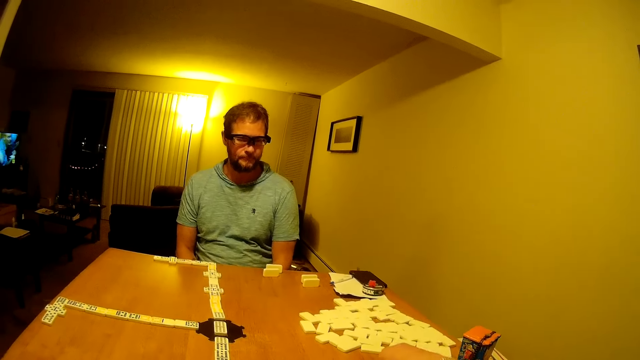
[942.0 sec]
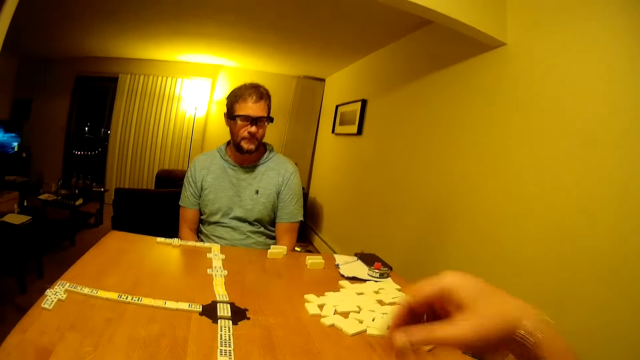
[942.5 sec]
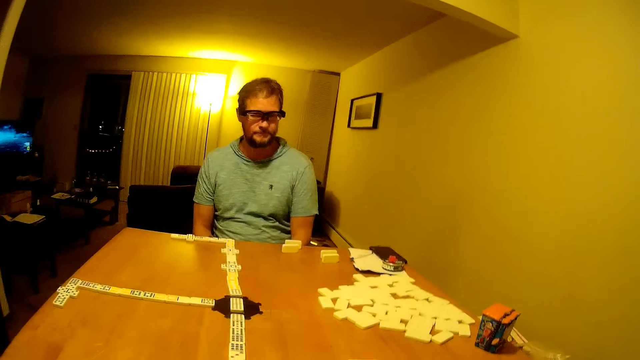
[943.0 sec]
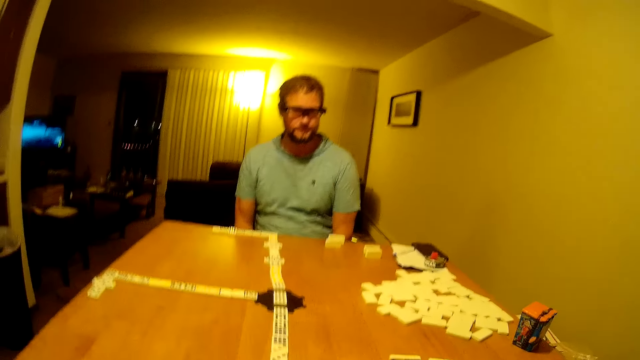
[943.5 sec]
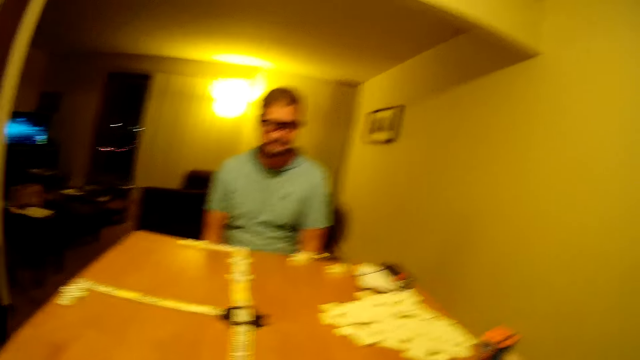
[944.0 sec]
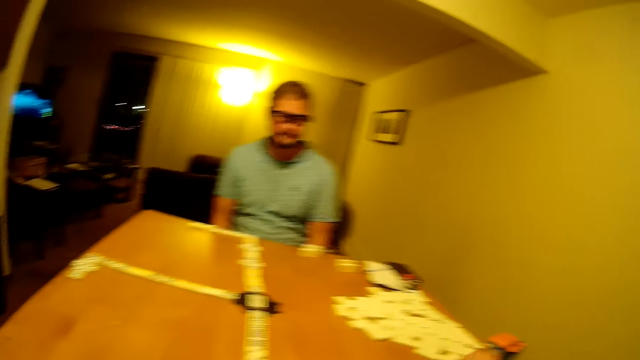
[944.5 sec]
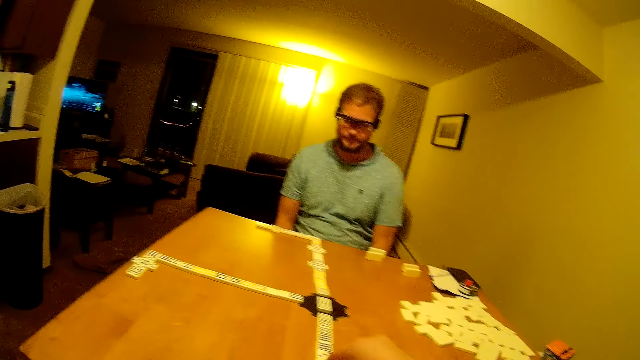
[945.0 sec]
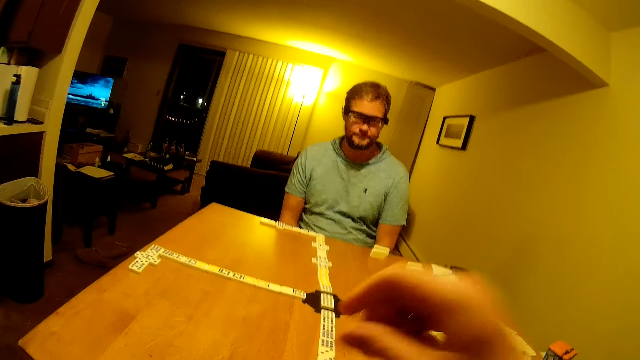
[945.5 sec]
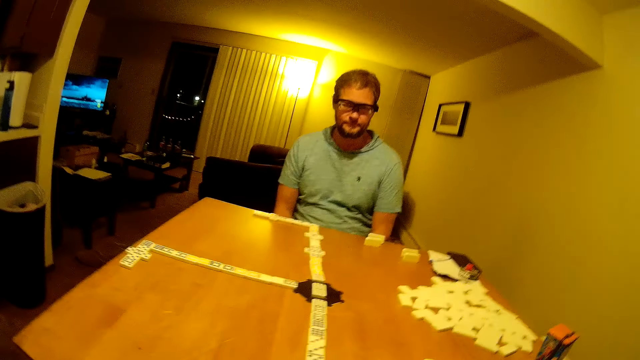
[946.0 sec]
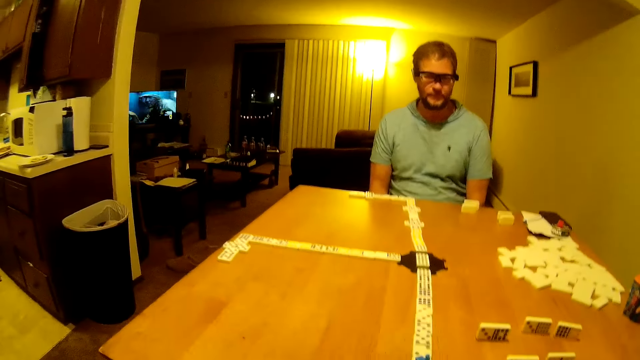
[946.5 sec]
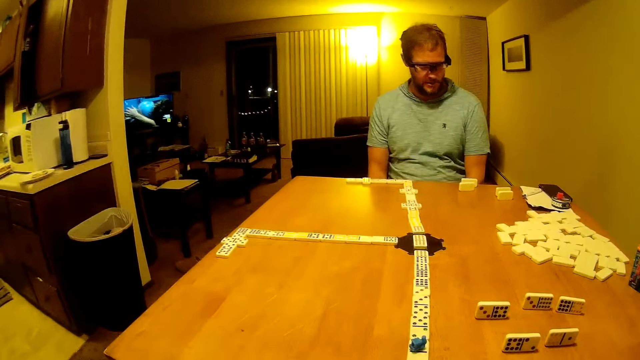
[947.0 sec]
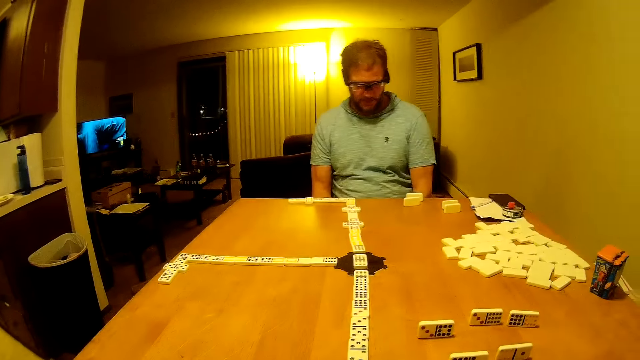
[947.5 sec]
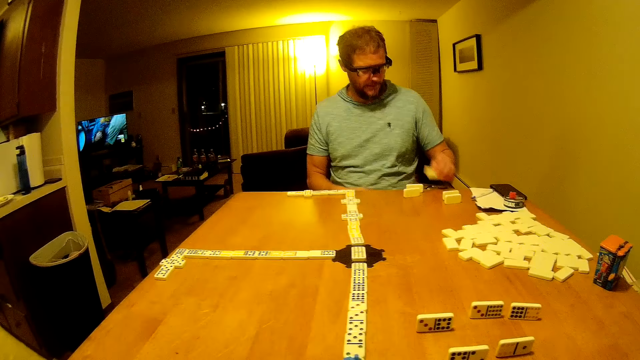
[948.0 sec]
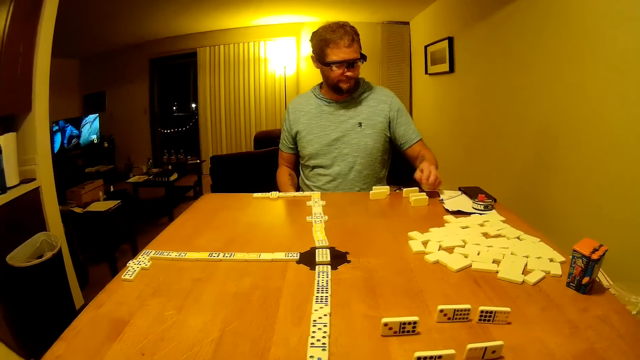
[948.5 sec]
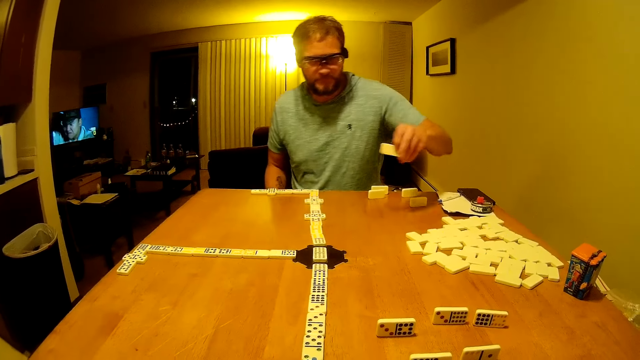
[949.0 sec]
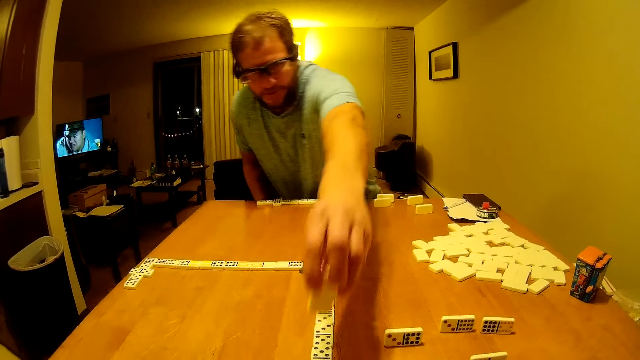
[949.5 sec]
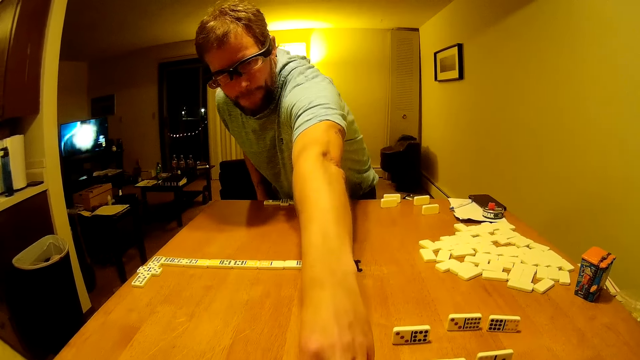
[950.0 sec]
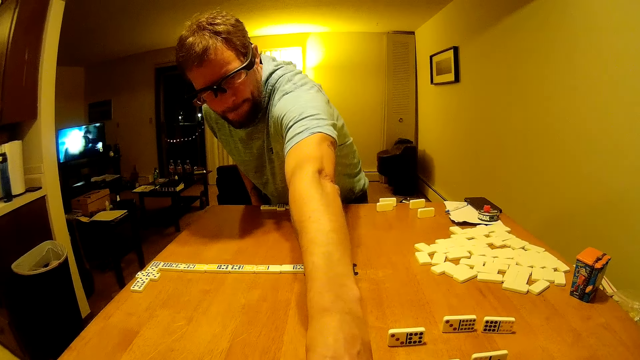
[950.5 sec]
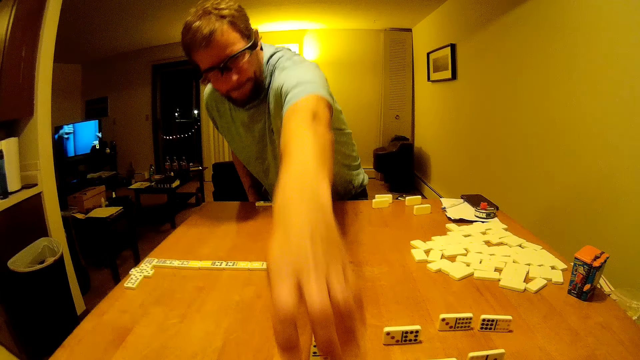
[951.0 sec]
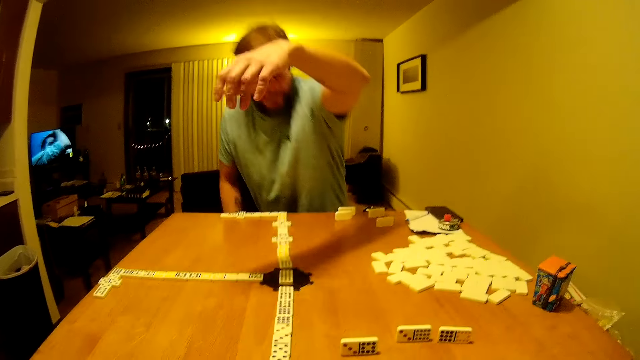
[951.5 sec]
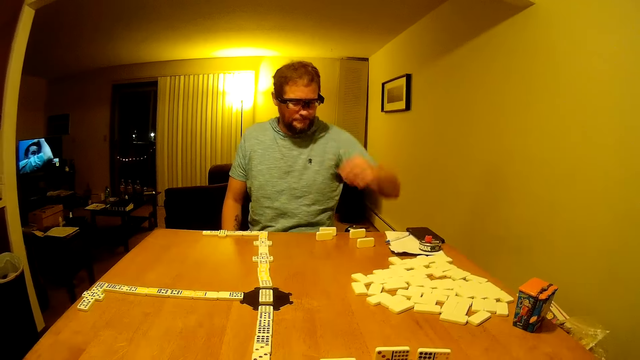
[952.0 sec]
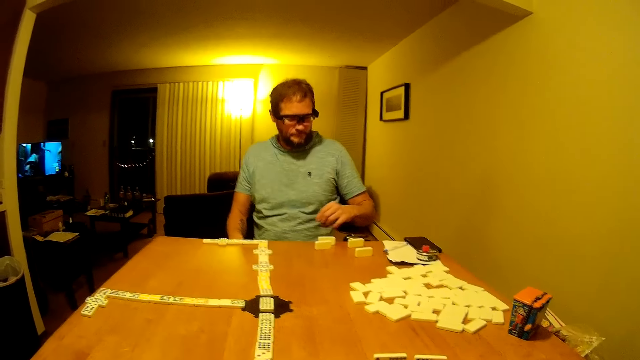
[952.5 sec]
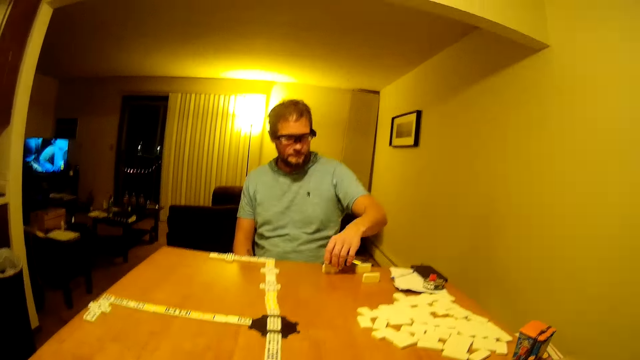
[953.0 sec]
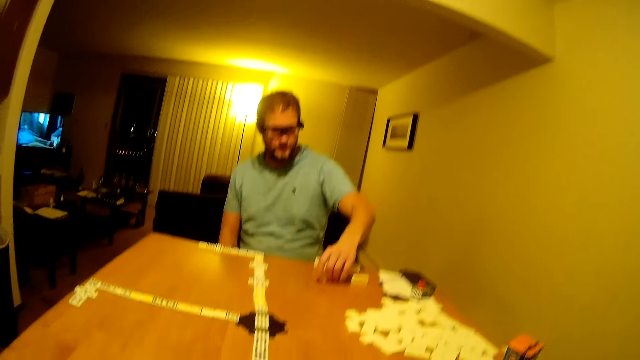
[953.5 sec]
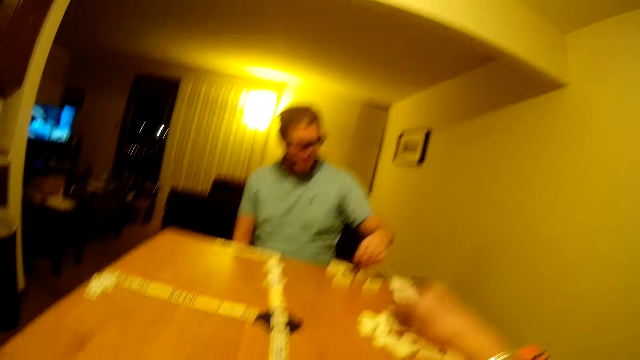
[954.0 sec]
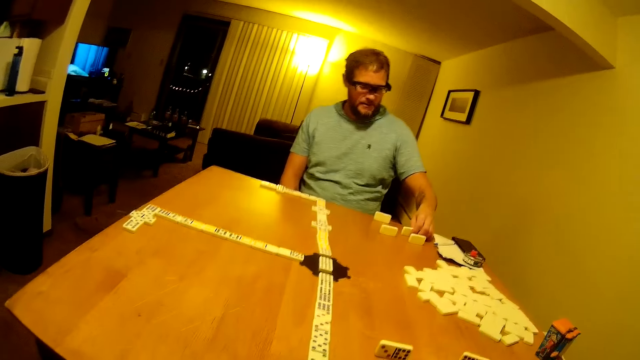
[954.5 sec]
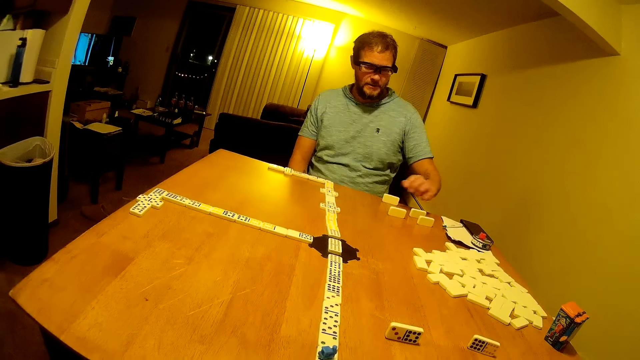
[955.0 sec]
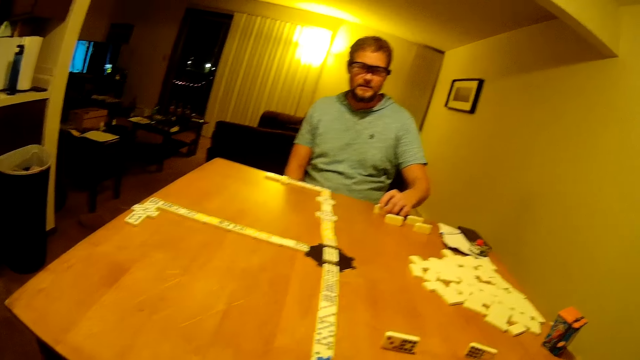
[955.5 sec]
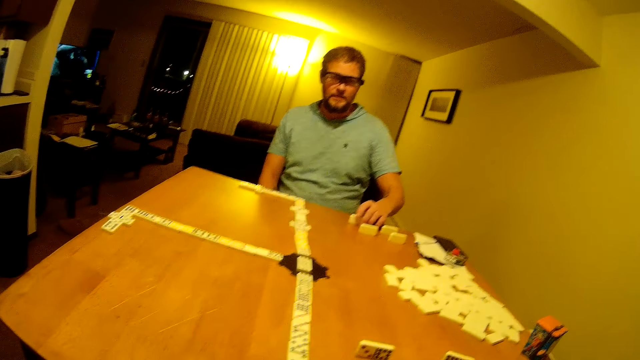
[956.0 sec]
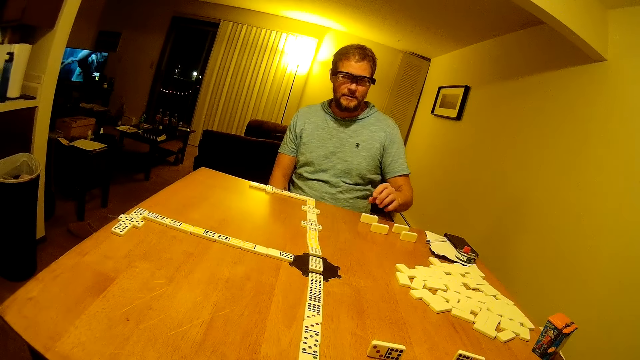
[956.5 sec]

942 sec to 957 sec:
The camera wearer fixes the camera. They speak. A man places the domino piece on the table. The man stands, picks the domino from the table, and places the domino on the line of dominoes. The man sits. The man moves domino pieces on the table and arranges the dominoes on the table. The camera wearer holds a domino piece.

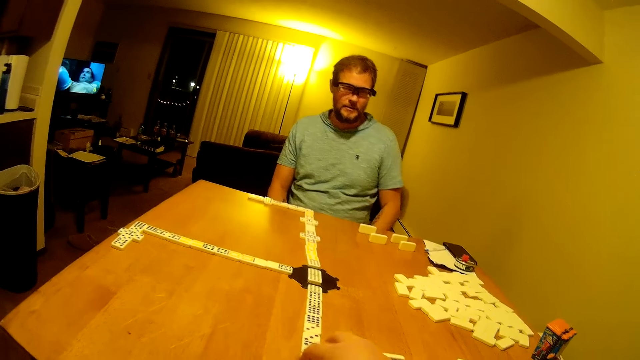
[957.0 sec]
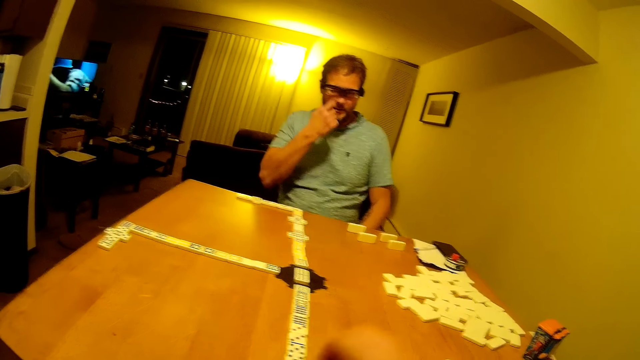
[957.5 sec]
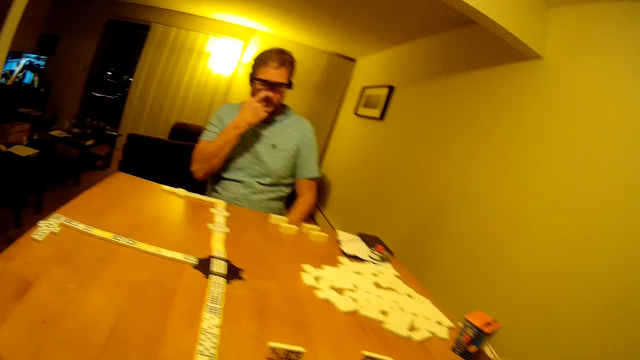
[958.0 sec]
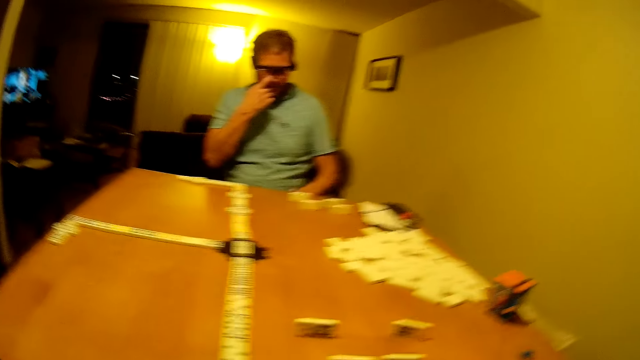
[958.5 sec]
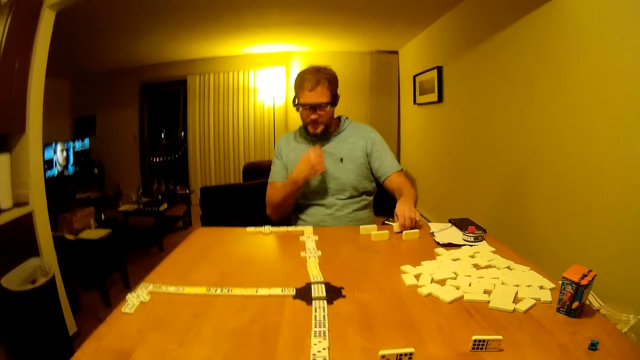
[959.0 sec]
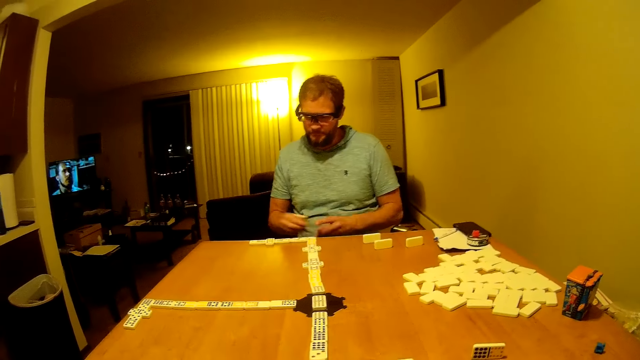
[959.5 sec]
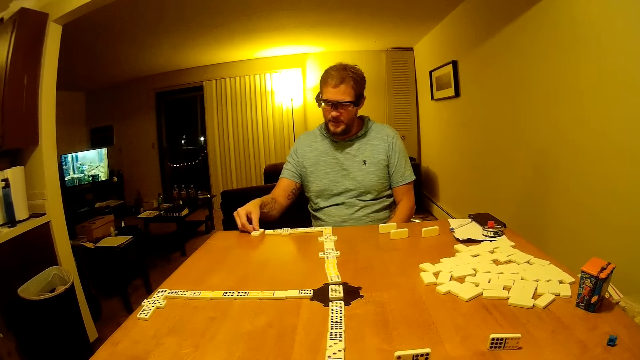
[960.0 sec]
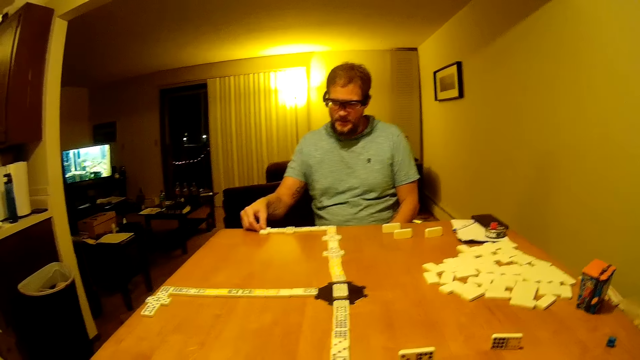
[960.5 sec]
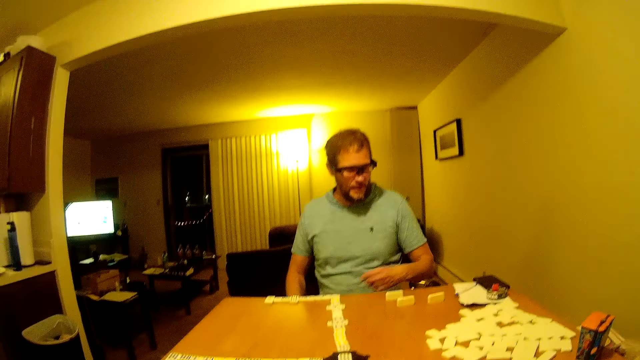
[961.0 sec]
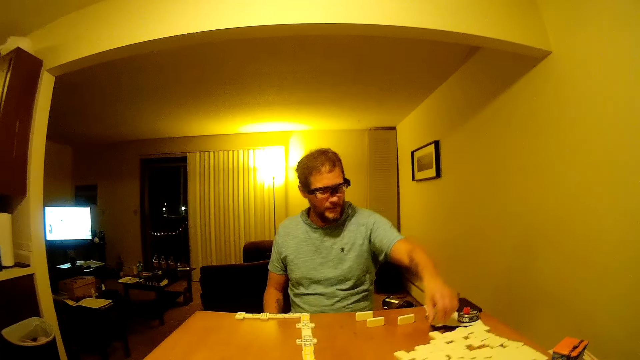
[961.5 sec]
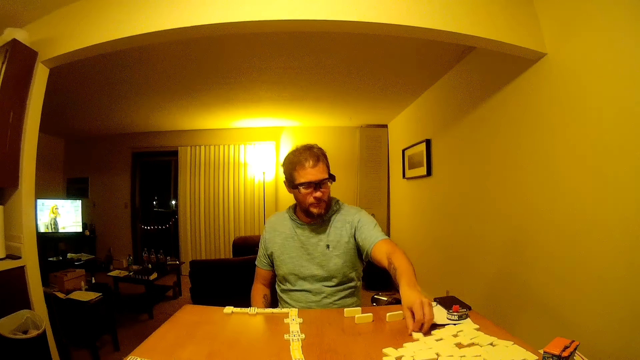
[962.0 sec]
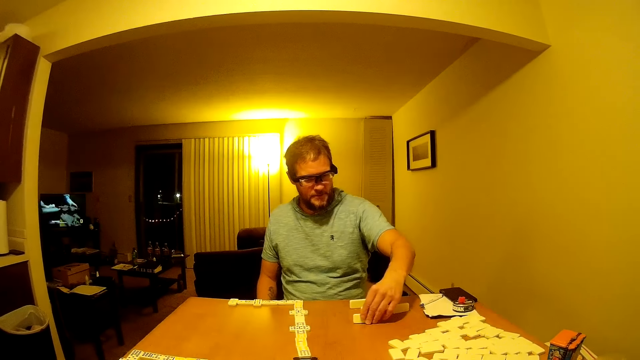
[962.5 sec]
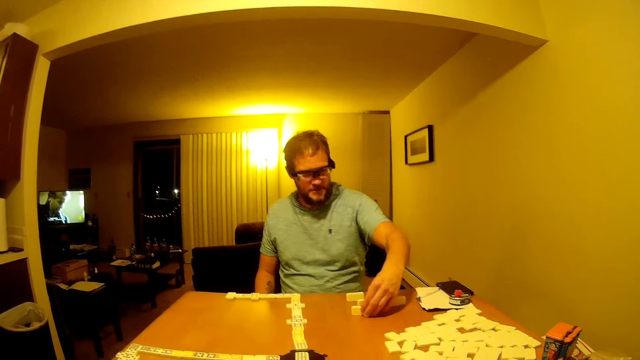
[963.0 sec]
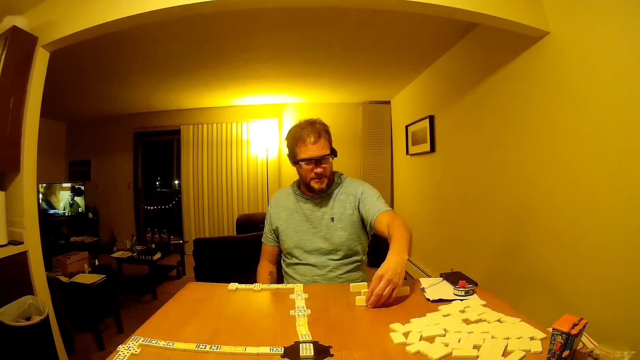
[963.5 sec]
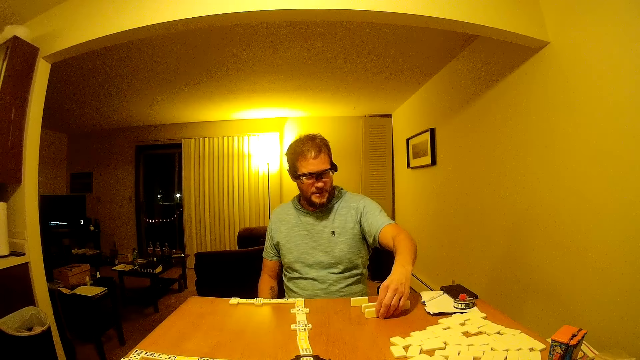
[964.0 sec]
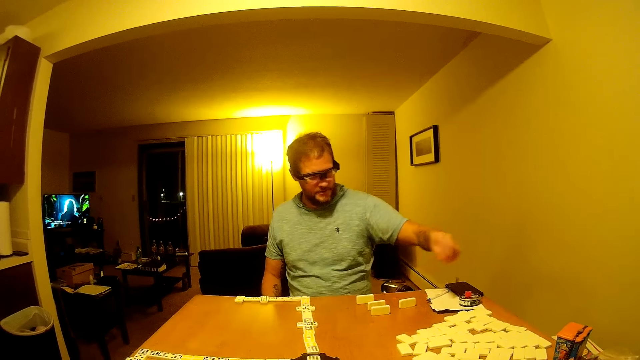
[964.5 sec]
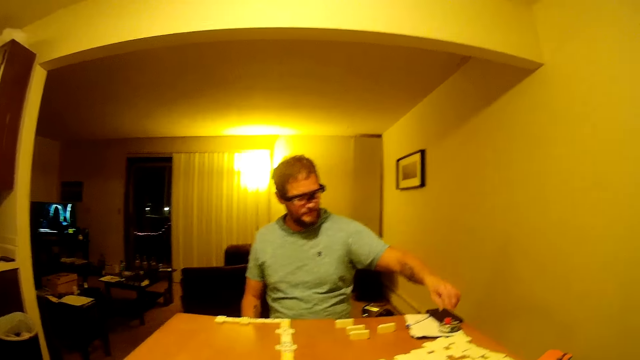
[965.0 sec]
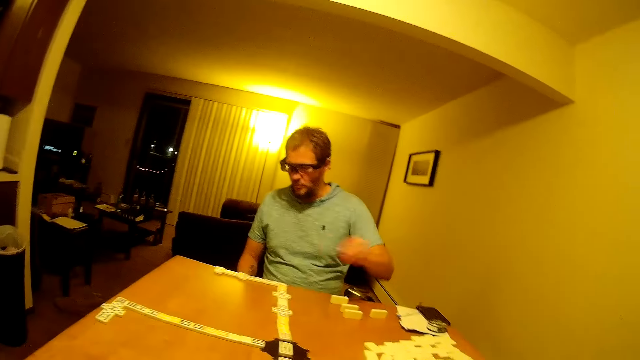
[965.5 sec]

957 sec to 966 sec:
A man scratches the nose. The man picks the domino from the table, passes the domino piece to the right hand, and places the domino on the line of dominoes. The man moves the domino piece on the table. The man picks the domino from the table and places the domino on the line of dominoes. The man picks the domino piece from the table.
